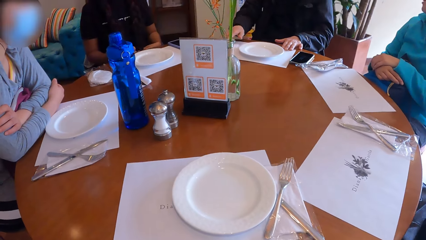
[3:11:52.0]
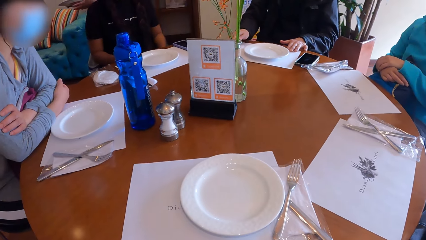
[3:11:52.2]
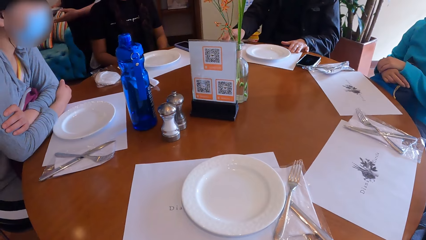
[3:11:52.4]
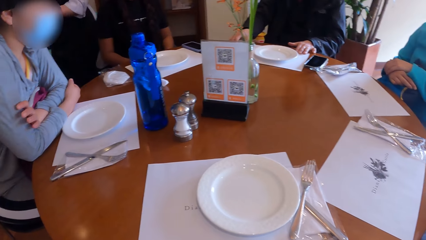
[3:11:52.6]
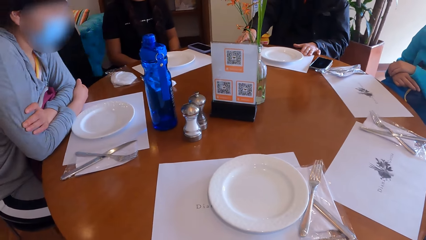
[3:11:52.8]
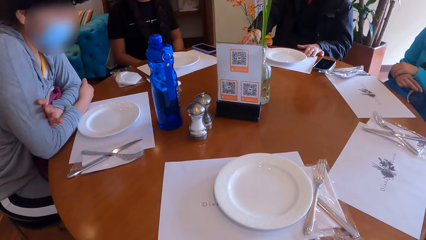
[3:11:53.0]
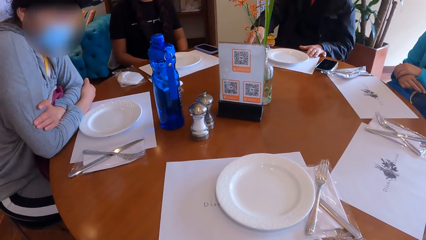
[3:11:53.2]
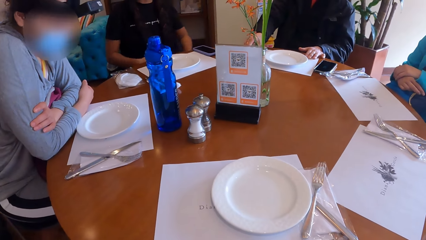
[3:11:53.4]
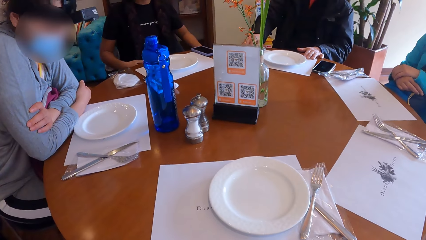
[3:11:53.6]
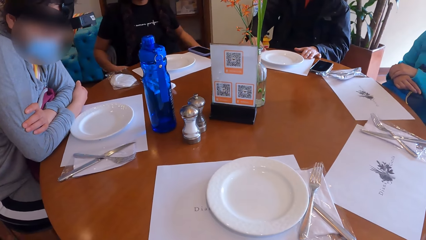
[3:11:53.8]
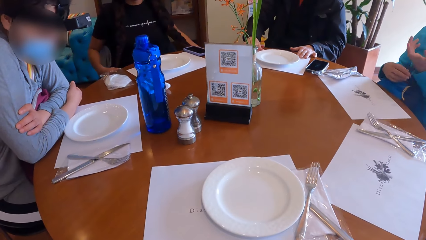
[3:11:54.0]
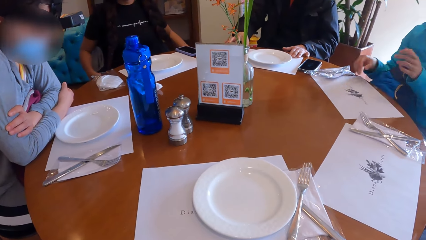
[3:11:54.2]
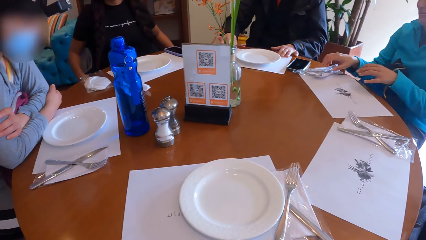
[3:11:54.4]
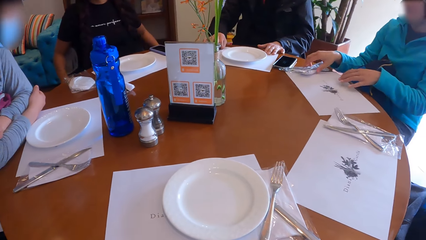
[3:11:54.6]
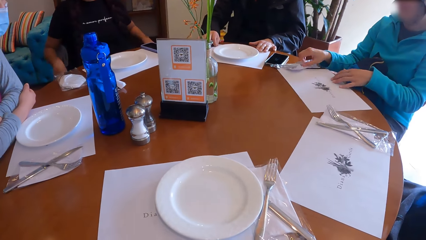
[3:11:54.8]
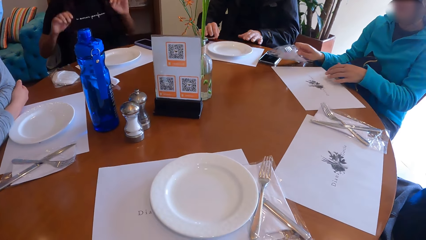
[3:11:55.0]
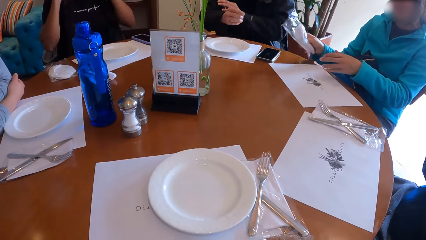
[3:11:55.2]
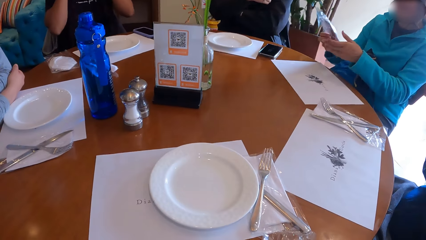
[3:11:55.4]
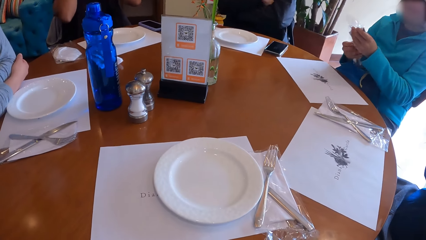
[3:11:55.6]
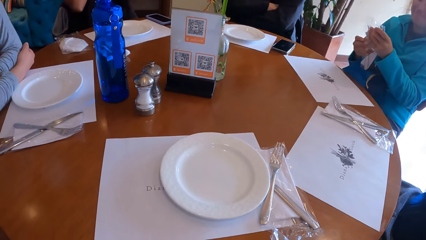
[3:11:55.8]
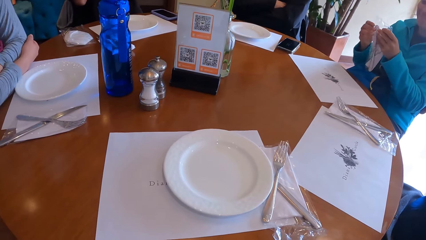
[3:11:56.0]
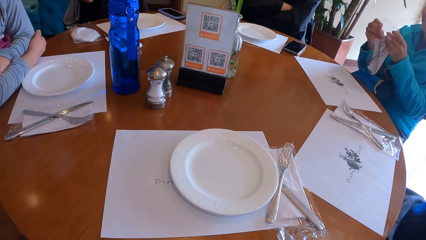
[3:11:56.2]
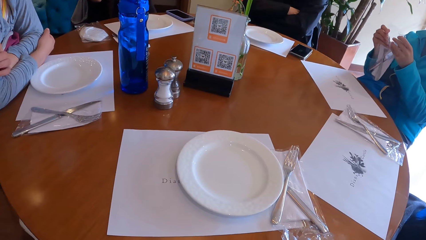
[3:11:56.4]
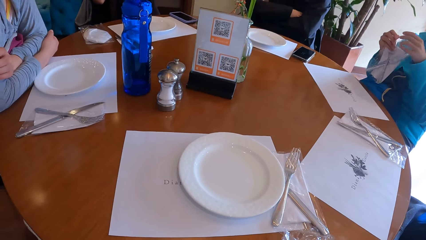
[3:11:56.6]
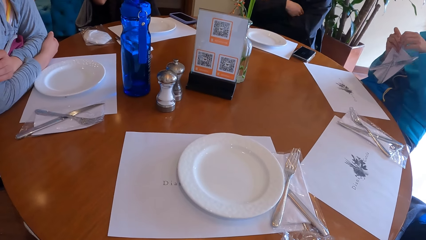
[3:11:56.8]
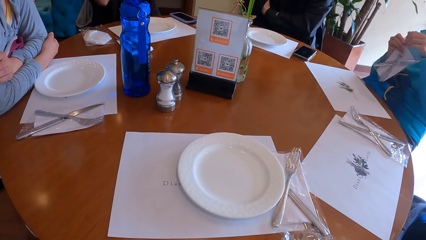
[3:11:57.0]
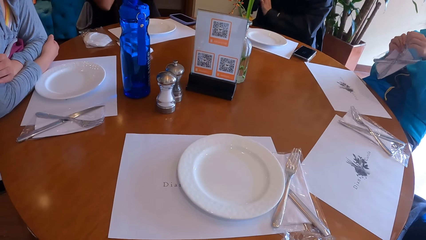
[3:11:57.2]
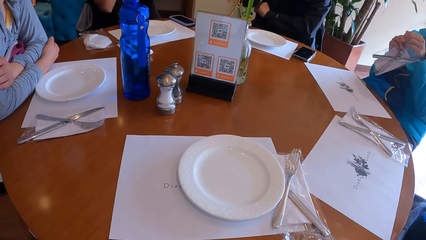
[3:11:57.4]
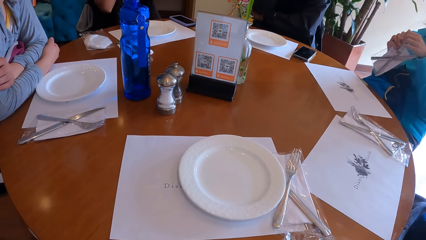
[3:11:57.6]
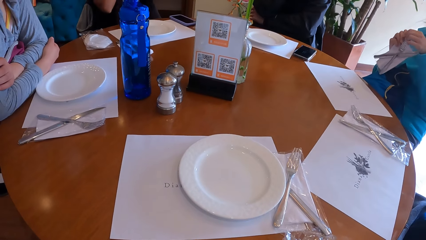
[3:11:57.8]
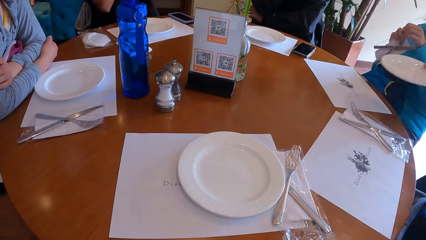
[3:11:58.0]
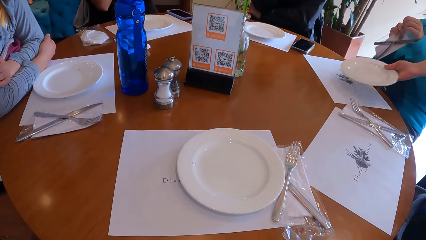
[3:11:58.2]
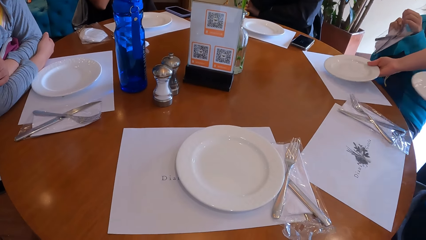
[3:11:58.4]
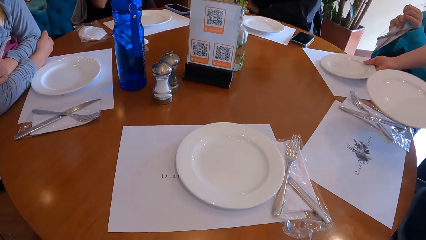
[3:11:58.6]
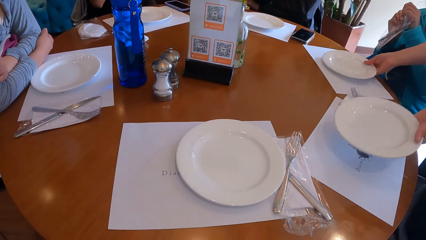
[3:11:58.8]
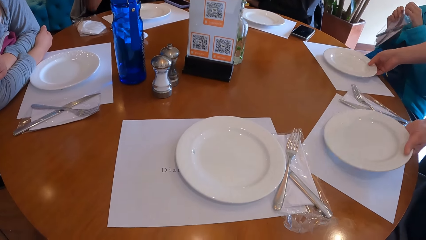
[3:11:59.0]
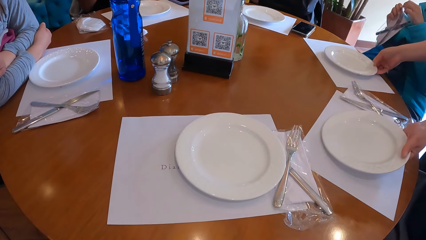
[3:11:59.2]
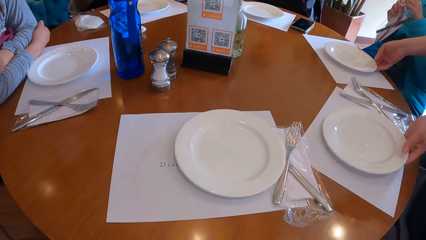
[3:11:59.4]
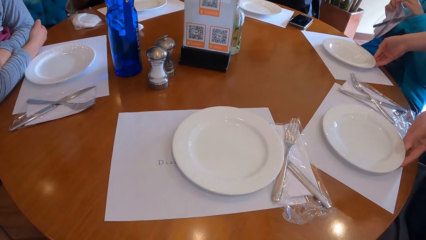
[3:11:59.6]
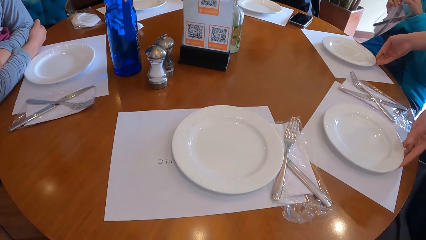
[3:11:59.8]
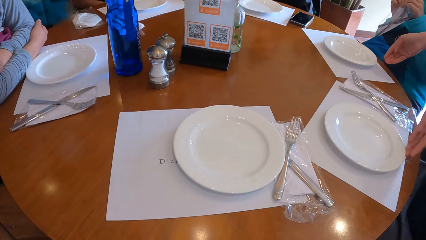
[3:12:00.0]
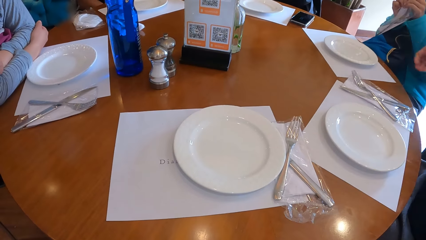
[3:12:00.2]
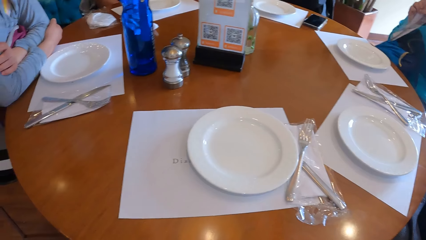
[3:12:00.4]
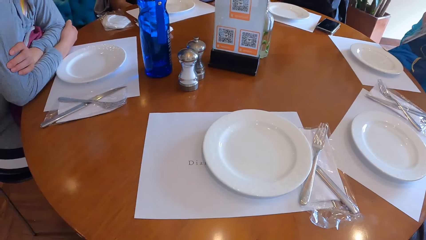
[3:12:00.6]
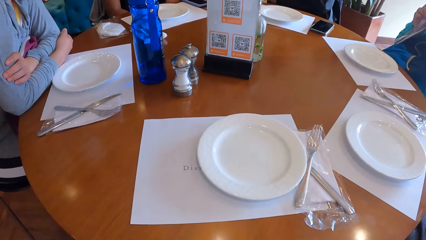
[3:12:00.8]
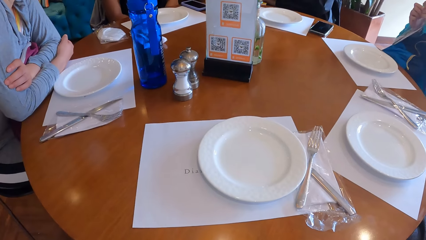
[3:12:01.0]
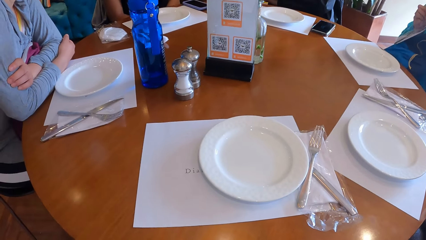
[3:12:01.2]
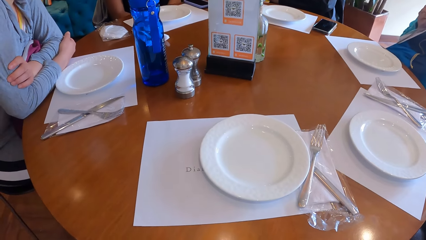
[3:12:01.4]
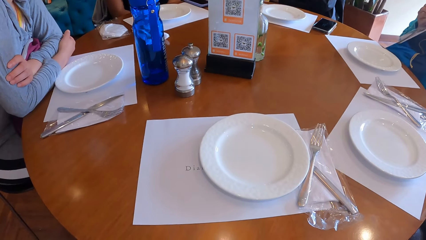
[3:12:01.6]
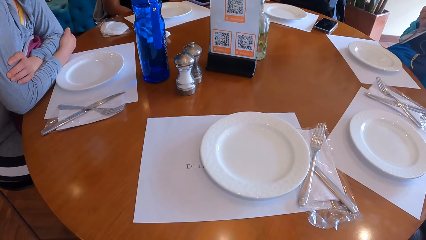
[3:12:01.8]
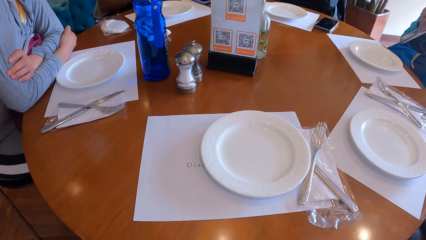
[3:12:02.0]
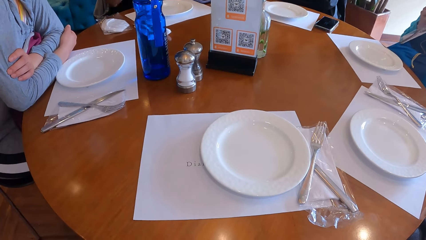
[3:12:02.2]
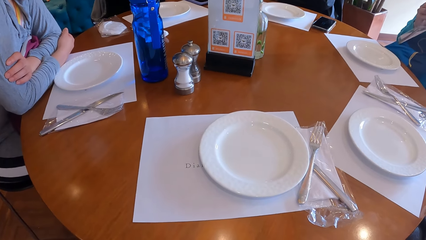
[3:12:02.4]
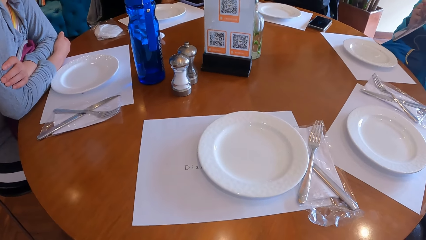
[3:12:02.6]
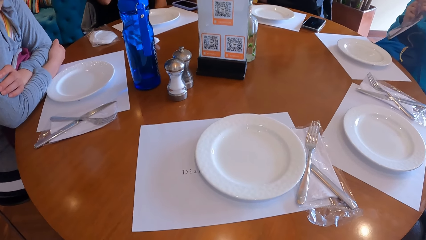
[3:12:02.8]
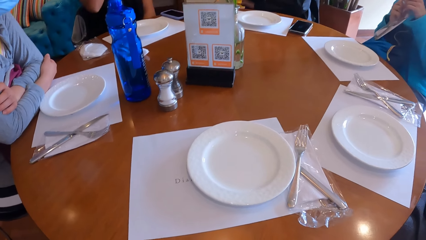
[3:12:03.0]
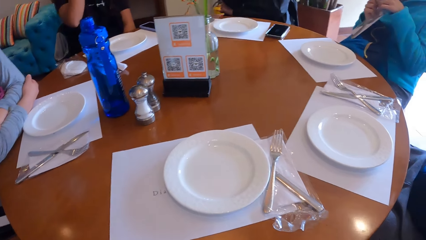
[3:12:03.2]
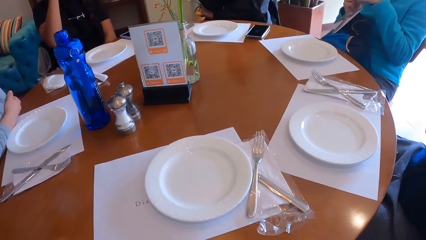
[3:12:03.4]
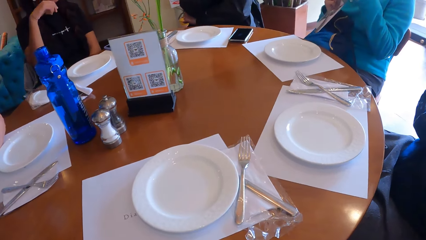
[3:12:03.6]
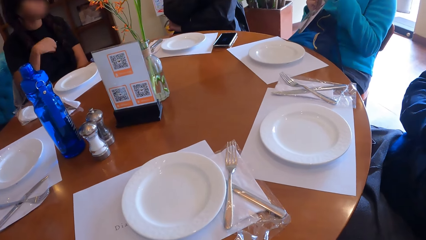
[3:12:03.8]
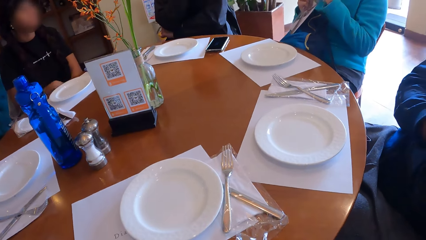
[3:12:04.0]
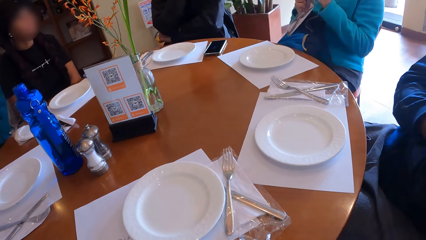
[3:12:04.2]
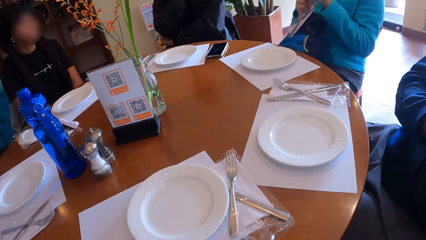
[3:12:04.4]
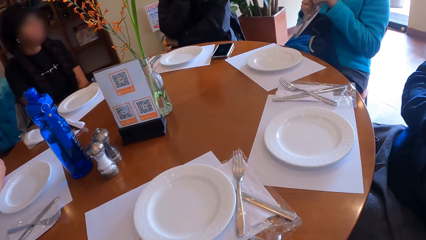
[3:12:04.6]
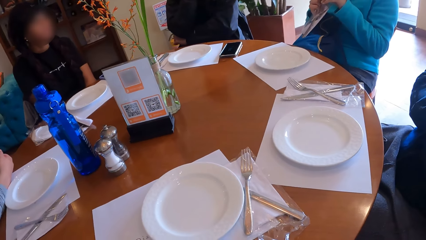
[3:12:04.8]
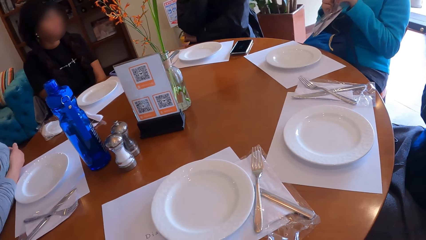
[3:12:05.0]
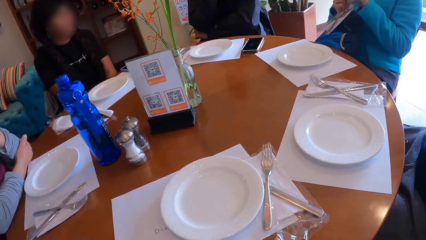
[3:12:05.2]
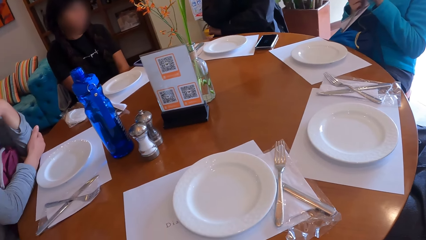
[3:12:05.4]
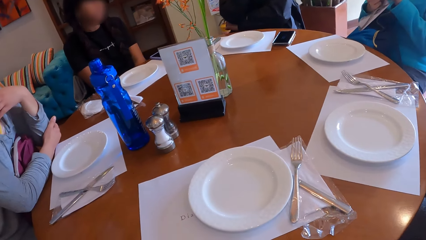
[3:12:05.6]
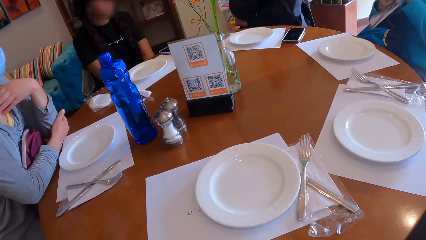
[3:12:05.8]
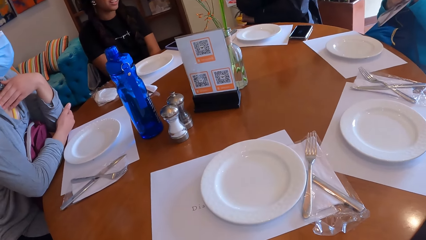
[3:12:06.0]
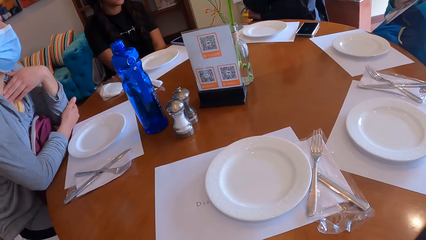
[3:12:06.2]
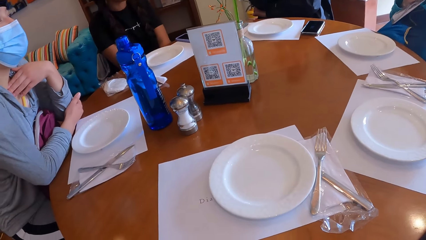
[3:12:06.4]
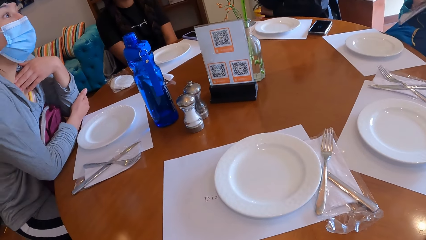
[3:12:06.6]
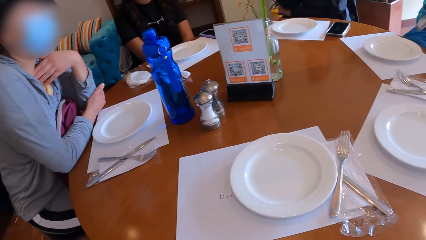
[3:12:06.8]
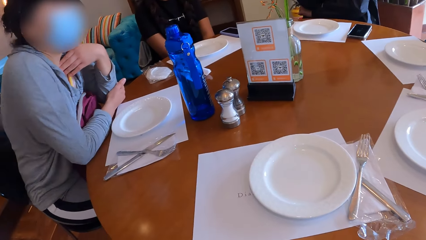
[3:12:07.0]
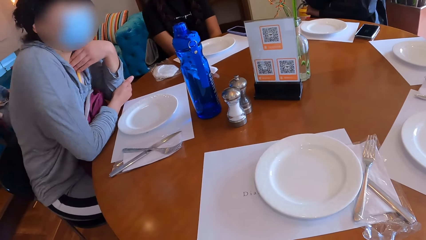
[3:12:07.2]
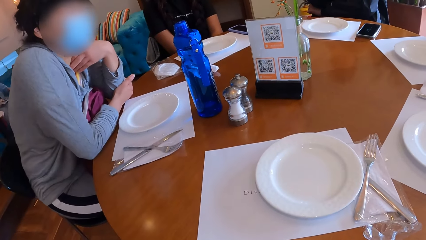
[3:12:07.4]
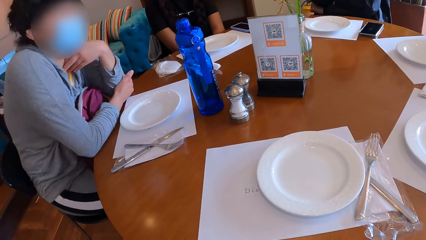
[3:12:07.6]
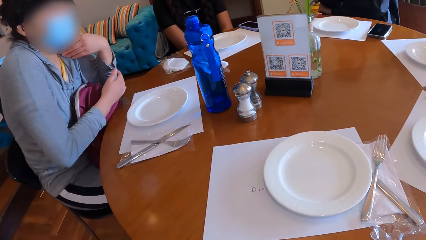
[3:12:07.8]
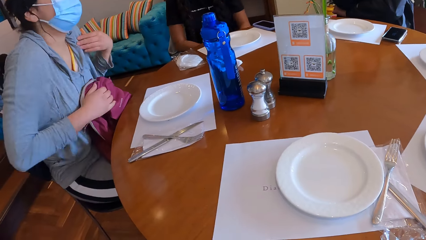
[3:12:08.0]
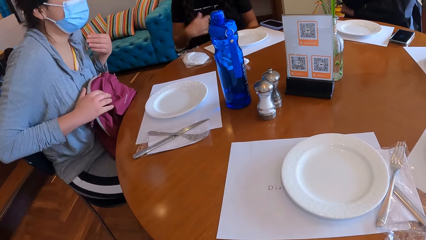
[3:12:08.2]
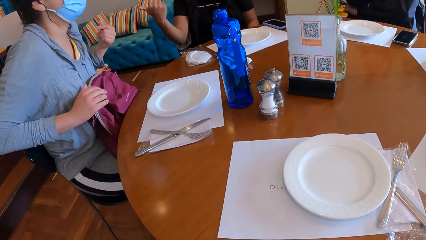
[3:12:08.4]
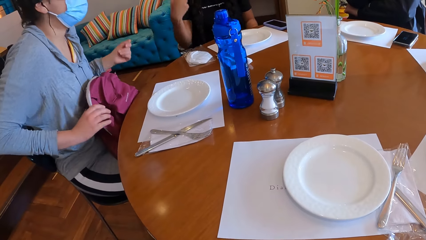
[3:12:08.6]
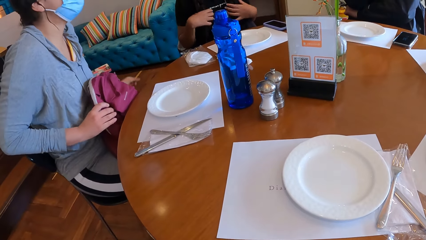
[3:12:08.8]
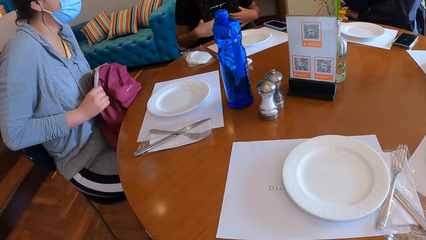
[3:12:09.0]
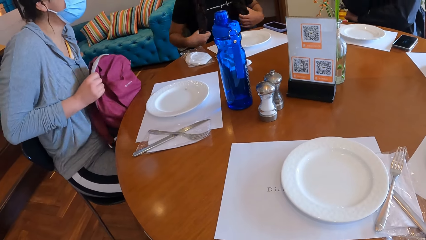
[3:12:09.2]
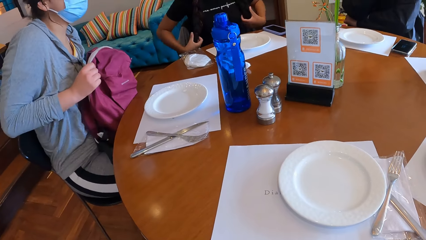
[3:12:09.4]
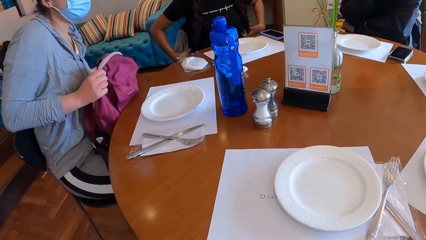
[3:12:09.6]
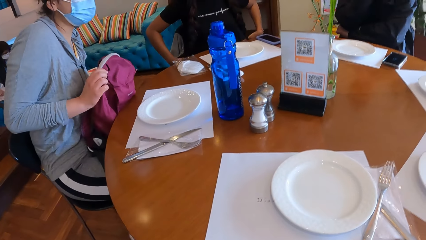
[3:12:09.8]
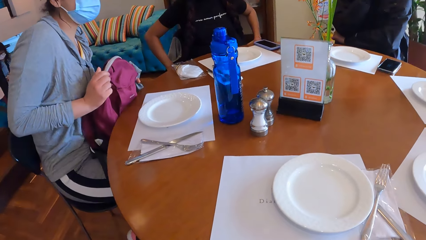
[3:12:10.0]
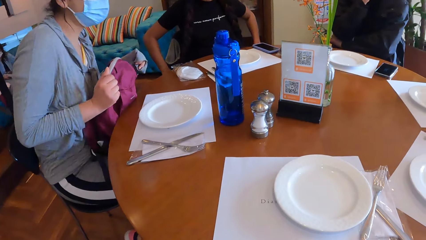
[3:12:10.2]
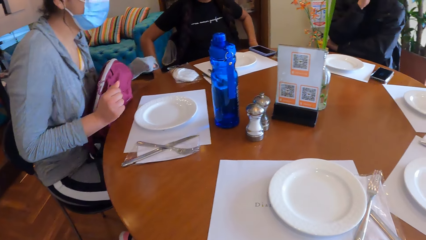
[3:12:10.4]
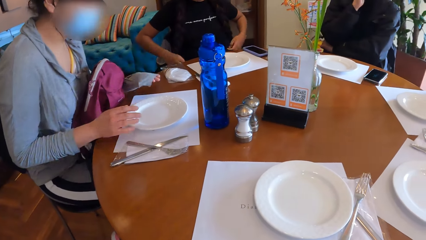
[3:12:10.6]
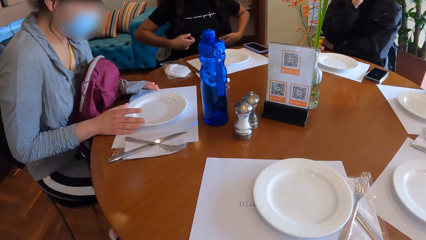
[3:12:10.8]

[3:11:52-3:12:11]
A person moves the table mat. A waiter walks around. Another person lowers hands. The first person touches cutleries on the table. A woman touches the cutleries on the table. The woman carries a cutlery on the table with her right hand. The second person touches the face. The woman holds the cutleries. The first person gestures. The woman opens the nylon of the cutlery with both hands. The waiter drops a plate on the table with his right hand. The waiter drops a plate on the table with his left hand. The second person puts hands on the laps, touches the face, and lowers a hand. A third person touches the chest. The third person gestures. The second person gestures. The third person puts a bag on the laps well.
